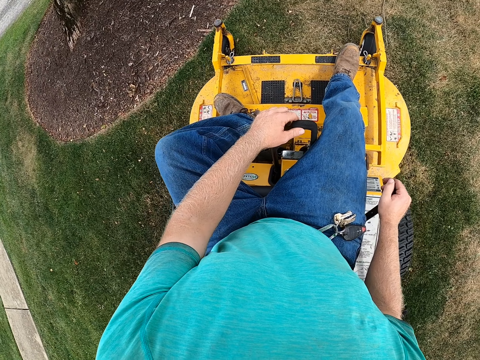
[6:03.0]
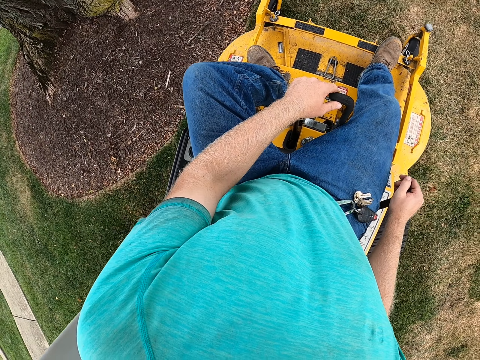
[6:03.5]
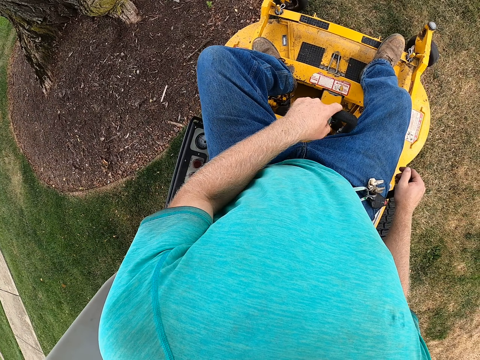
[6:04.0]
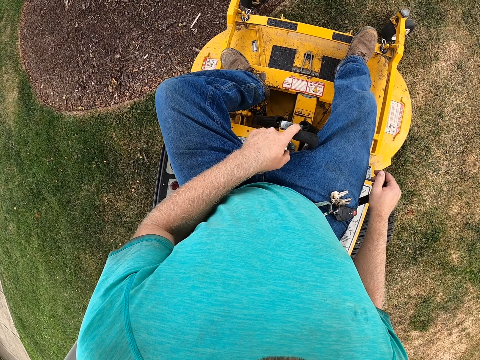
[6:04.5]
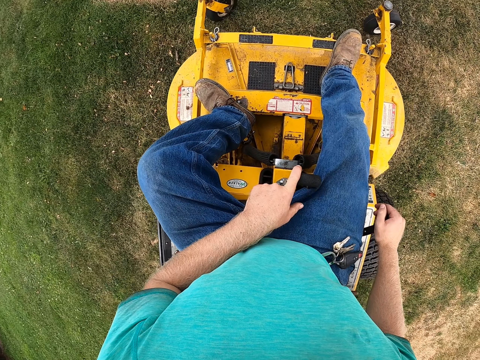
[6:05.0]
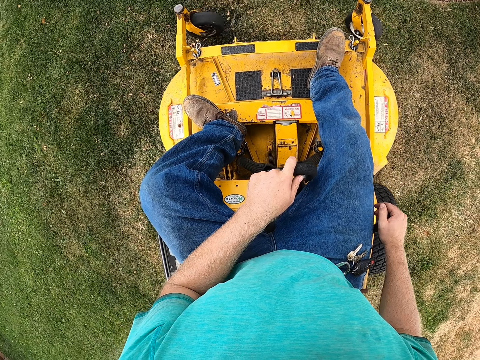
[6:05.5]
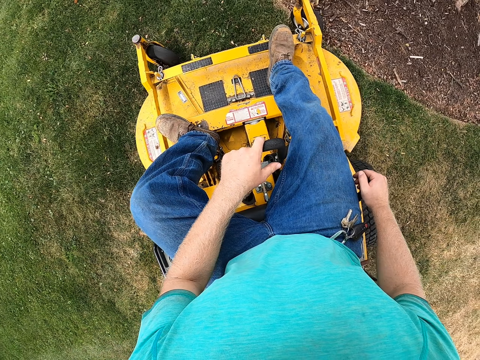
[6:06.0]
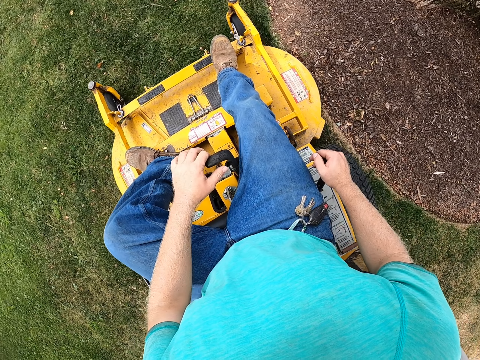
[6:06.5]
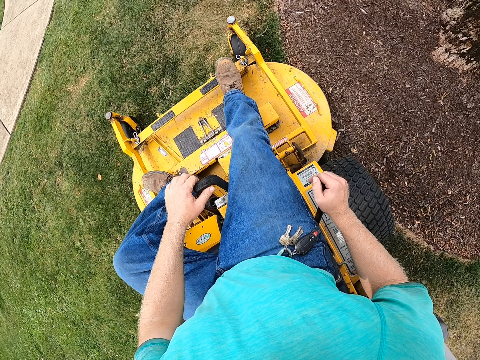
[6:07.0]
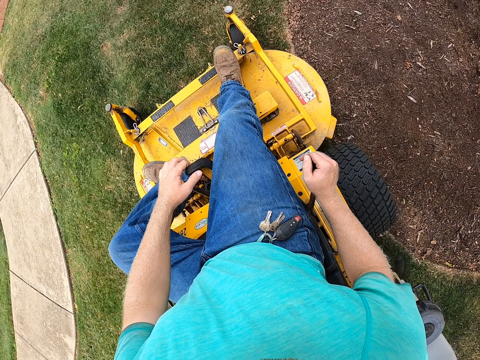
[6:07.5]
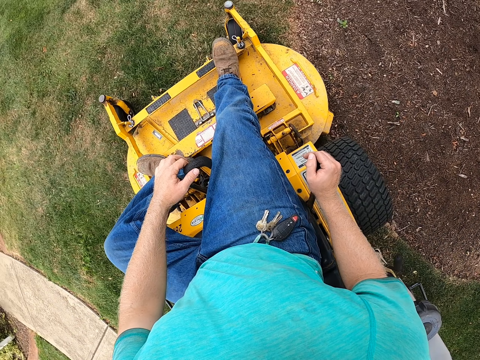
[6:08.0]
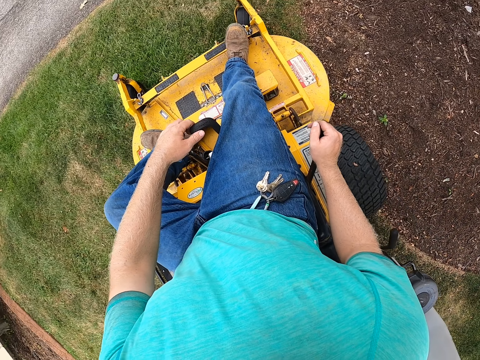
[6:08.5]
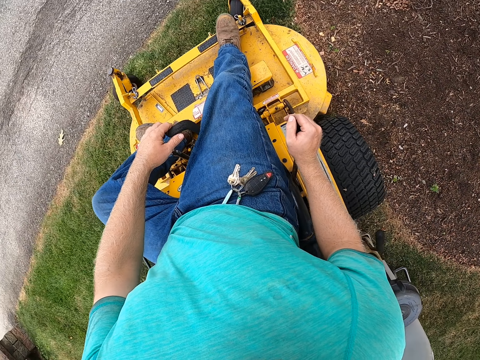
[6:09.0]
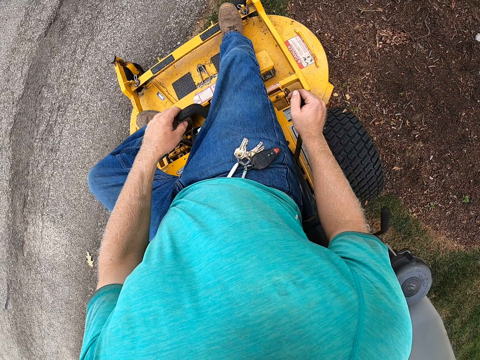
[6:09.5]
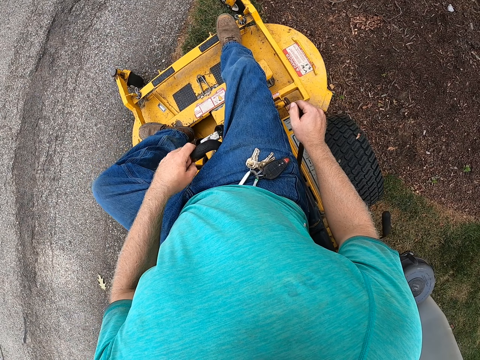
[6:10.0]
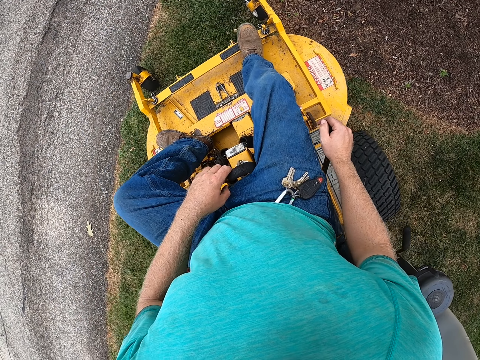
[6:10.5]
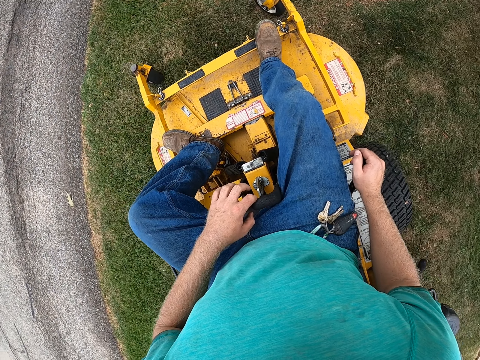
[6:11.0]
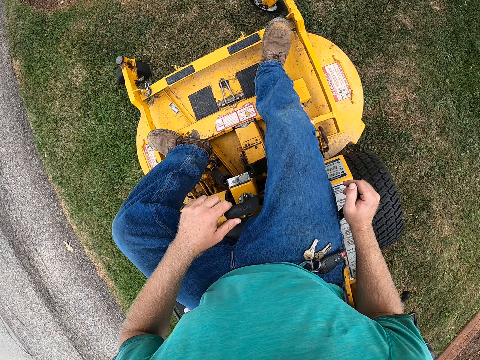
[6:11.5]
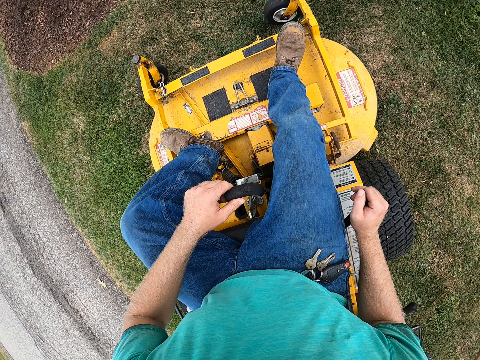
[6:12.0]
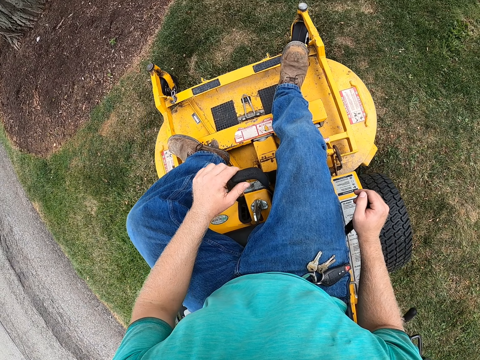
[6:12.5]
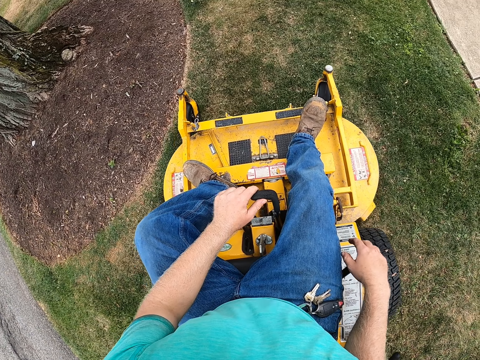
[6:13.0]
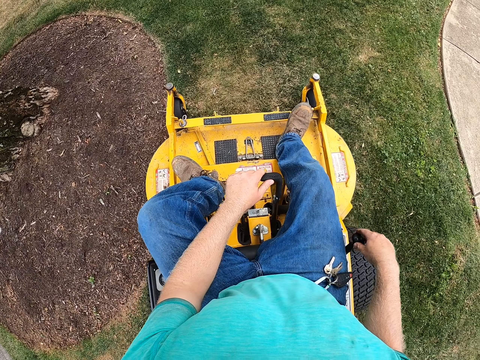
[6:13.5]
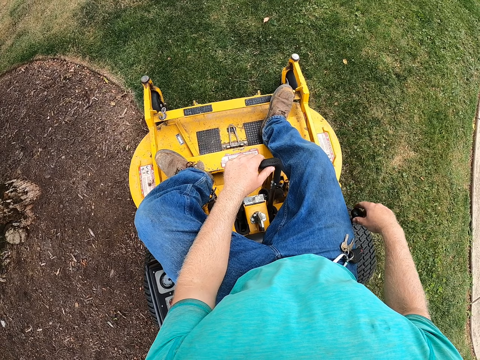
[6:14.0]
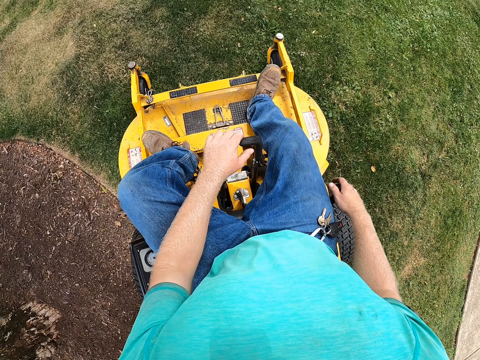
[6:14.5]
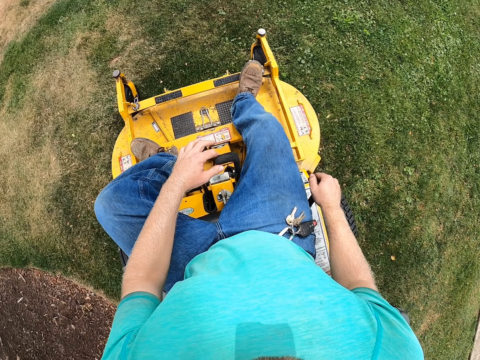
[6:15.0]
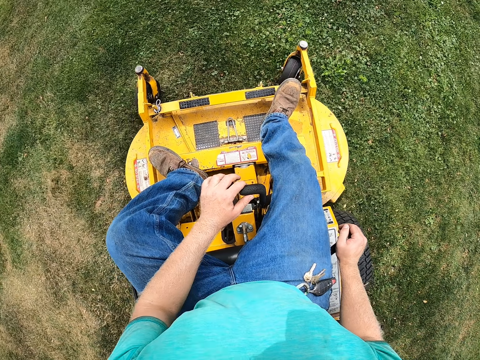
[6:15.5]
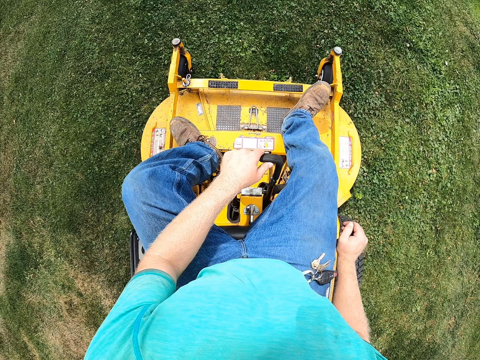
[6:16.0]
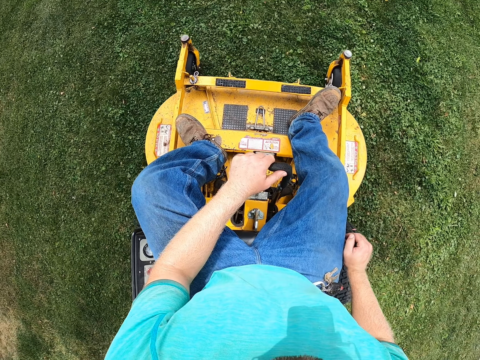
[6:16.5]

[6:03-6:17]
The camera wearer turns. They turn again.

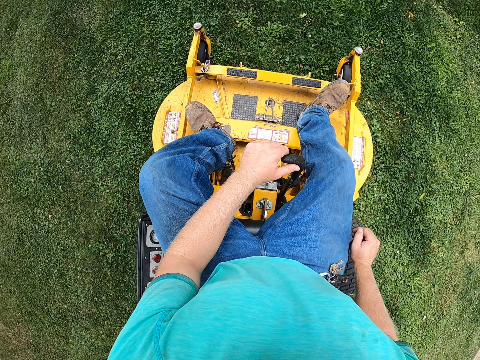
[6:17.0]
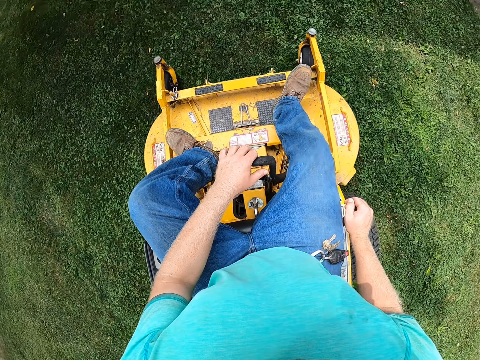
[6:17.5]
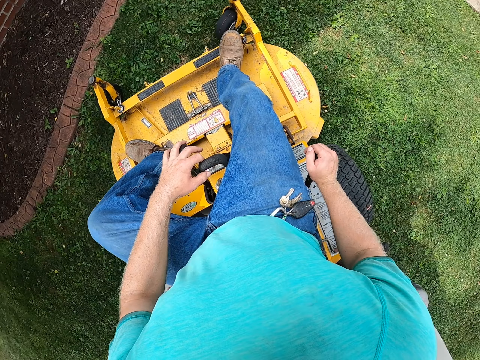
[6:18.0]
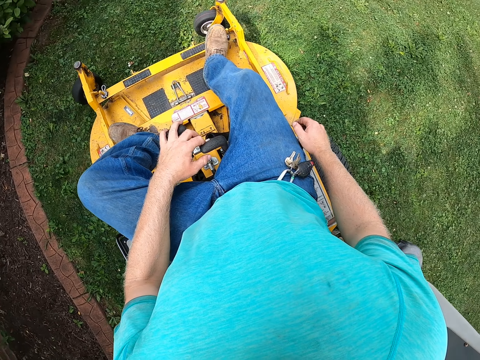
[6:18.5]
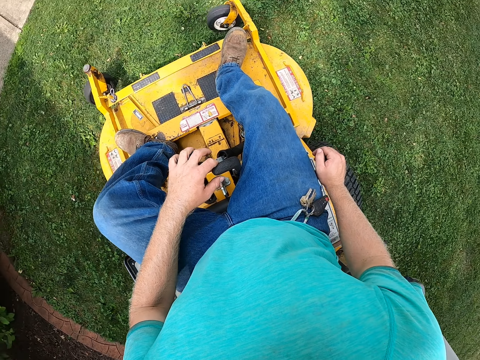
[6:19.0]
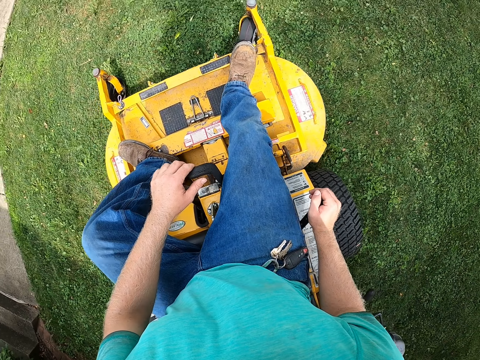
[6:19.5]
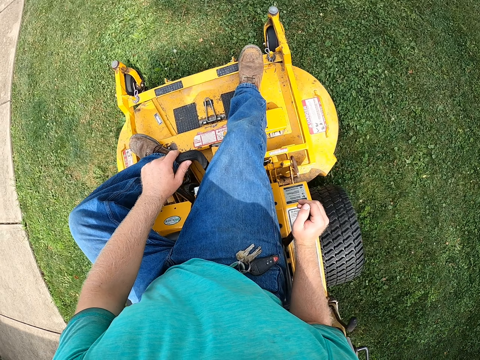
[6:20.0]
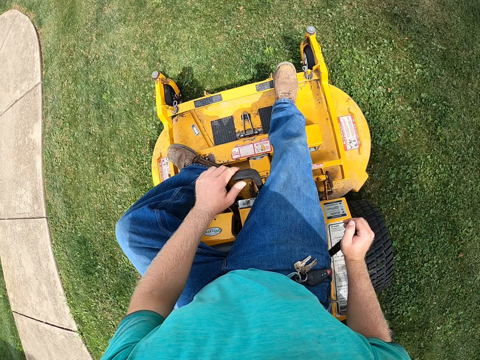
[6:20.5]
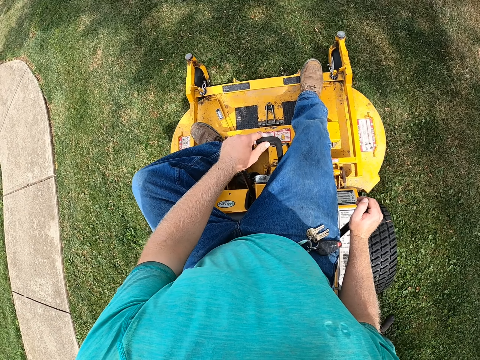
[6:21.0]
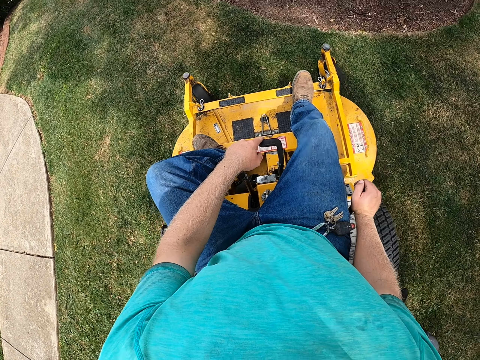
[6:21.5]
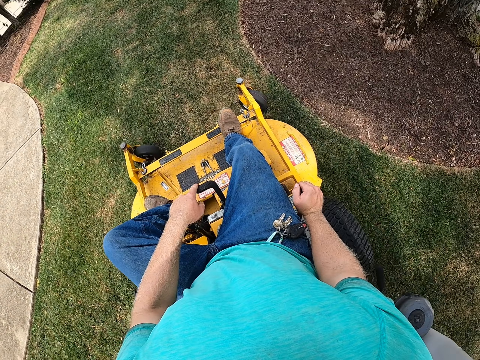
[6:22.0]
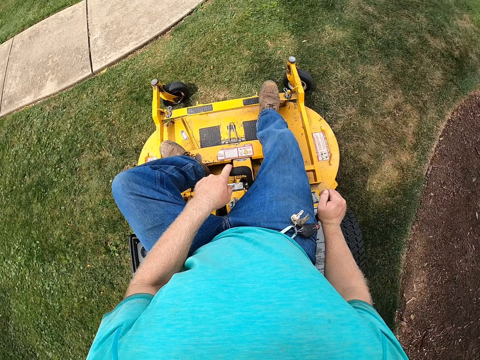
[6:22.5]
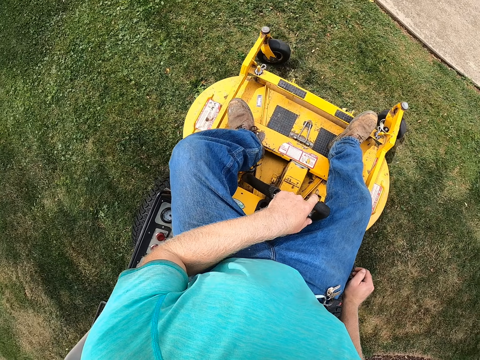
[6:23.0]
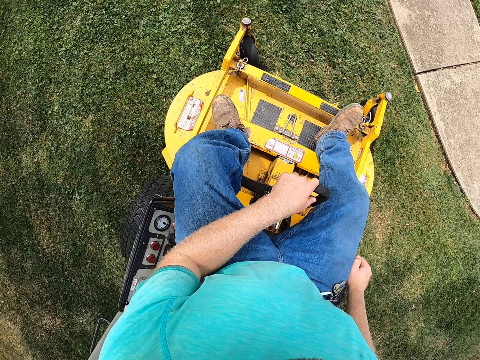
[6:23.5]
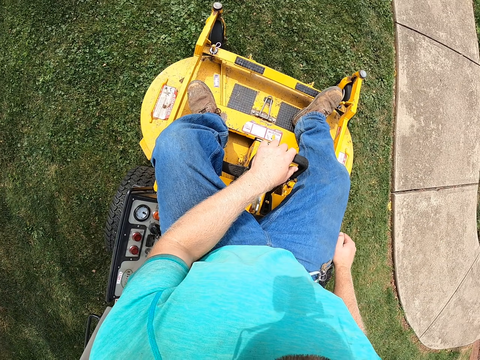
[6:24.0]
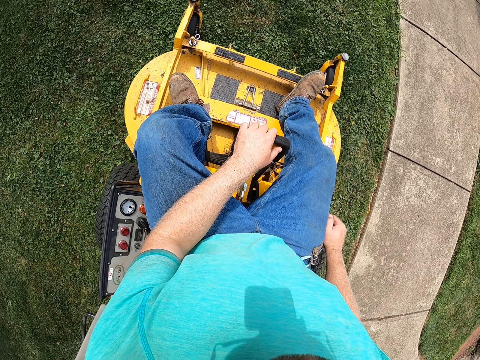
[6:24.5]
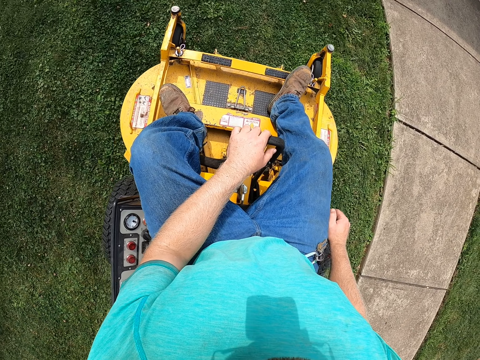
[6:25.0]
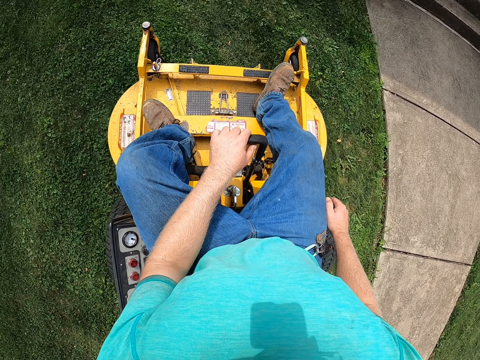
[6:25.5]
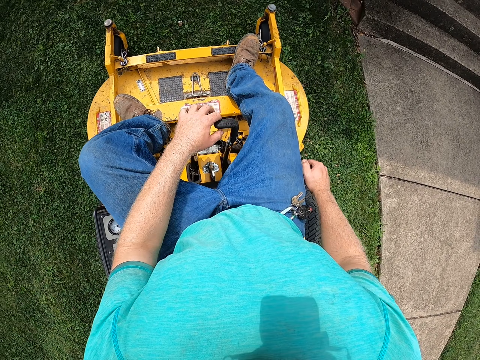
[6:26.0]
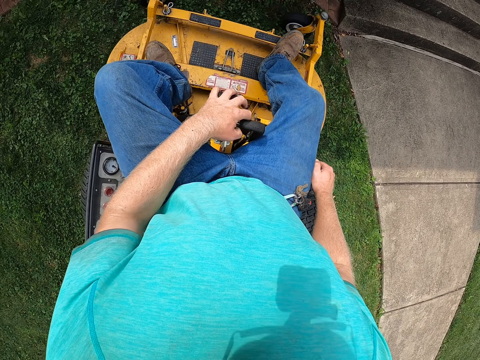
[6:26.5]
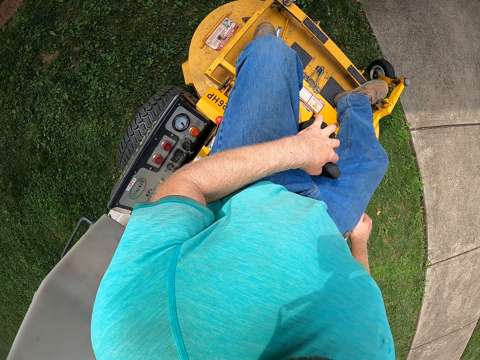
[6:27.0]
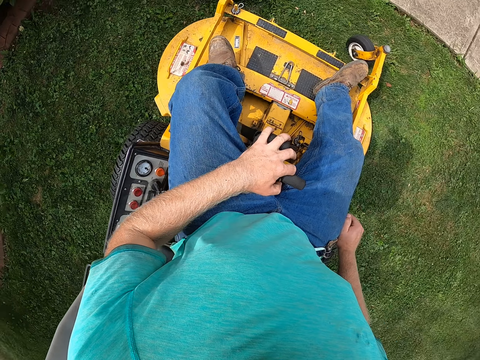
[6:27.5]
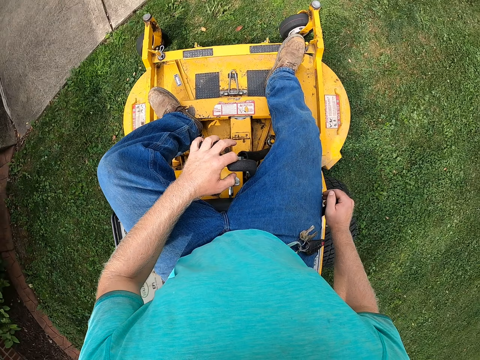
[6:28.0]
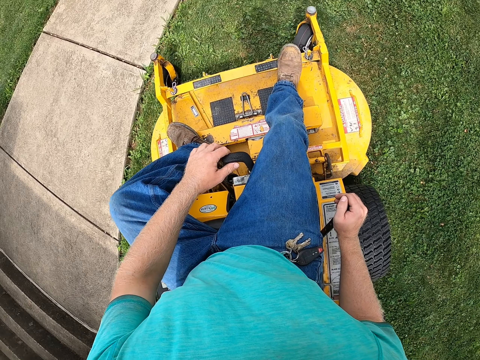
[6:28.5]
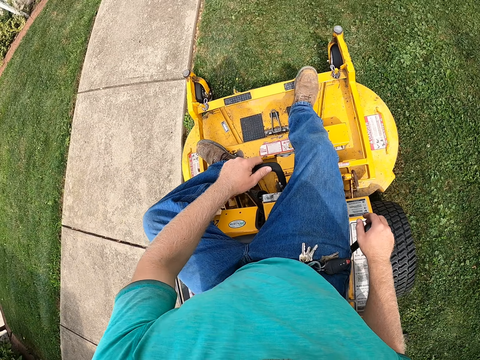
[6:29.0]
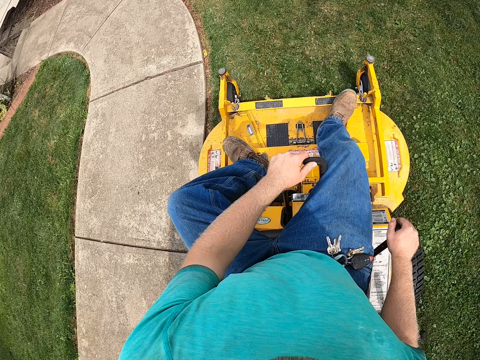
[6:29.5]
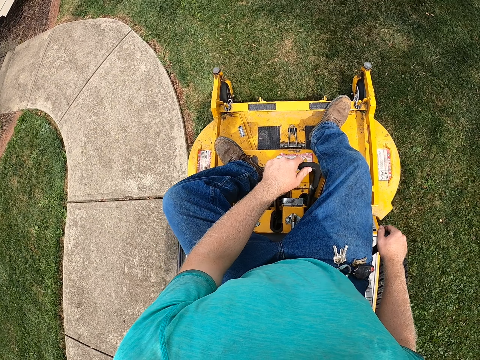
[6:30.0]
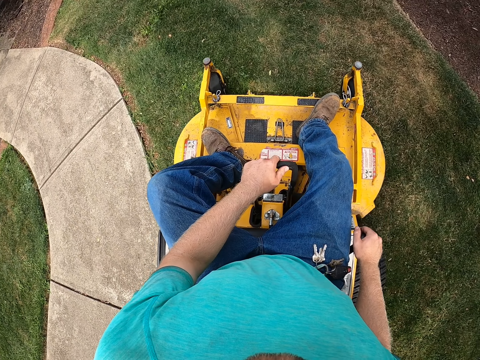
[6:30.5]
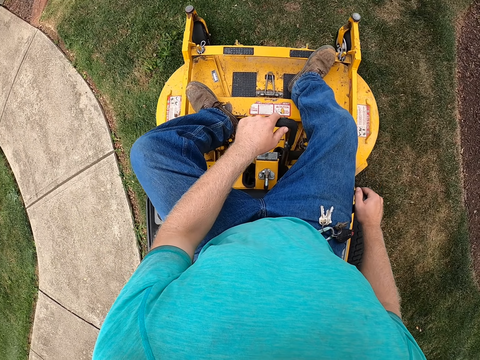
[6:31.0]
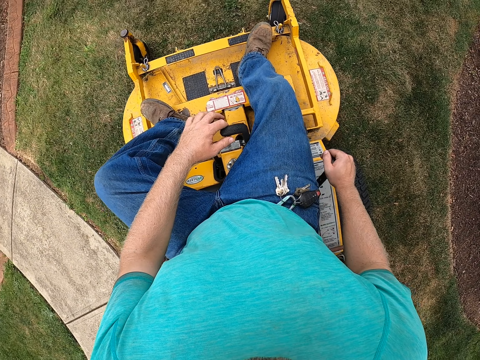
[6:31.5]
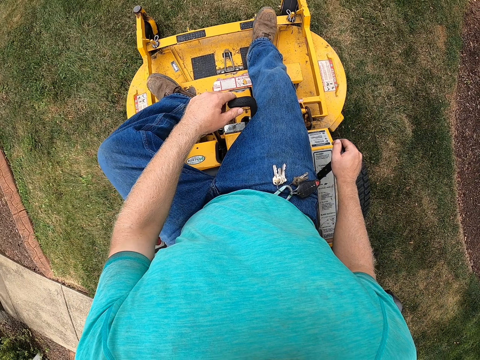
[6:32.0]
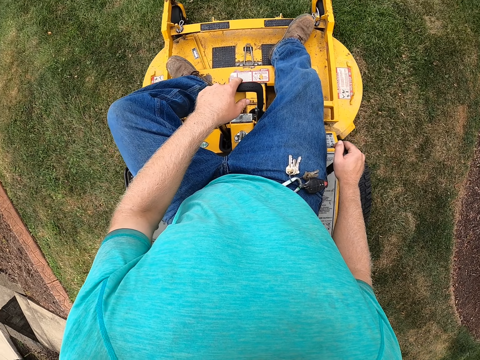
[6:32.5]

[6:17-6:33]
The camera wearer turns. He turns again. He adjusts the steering lever on the zero-turn mower with his left hand. He turns again.
